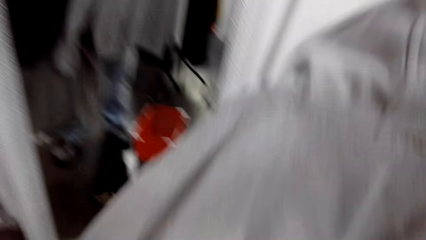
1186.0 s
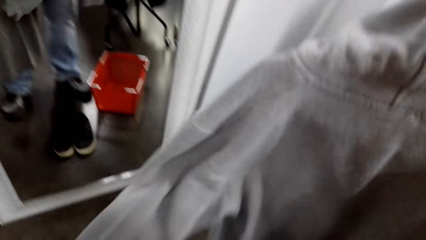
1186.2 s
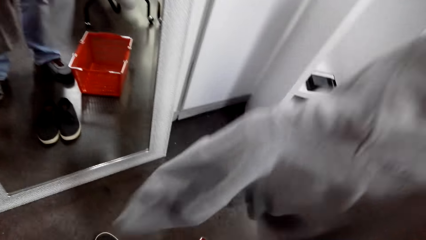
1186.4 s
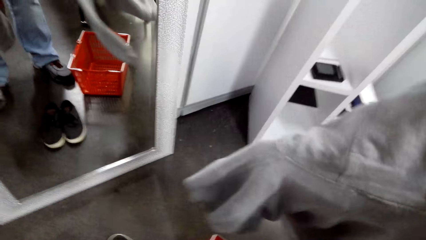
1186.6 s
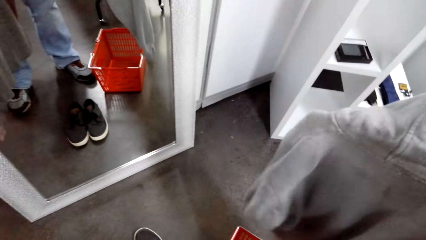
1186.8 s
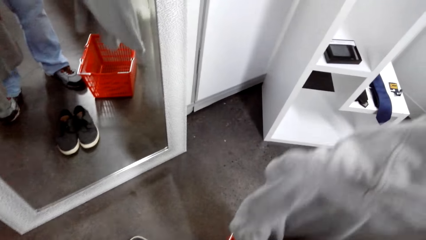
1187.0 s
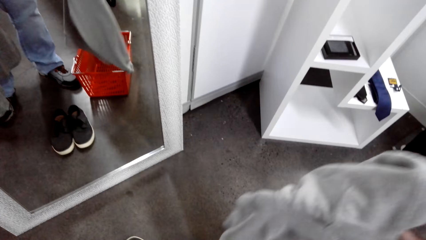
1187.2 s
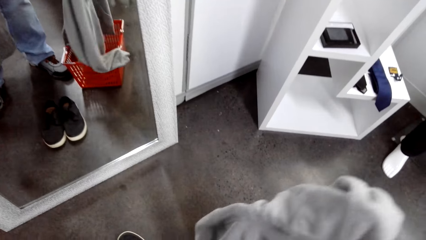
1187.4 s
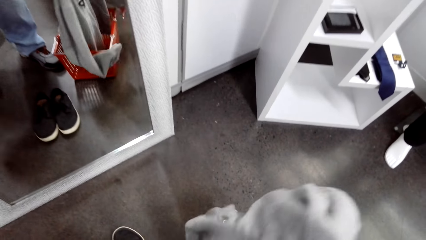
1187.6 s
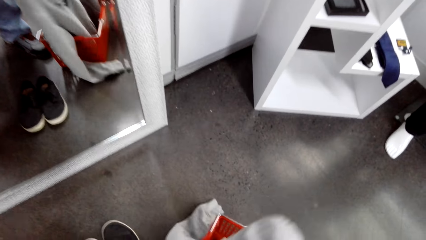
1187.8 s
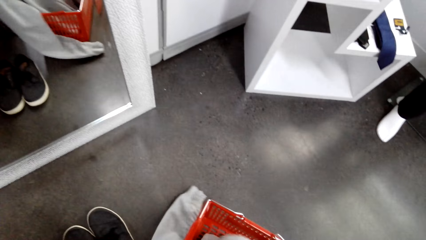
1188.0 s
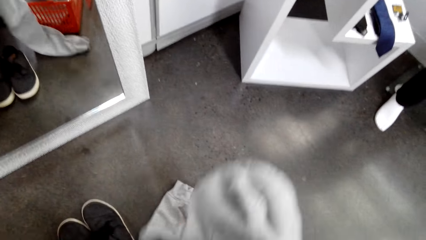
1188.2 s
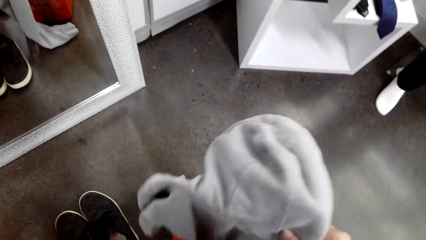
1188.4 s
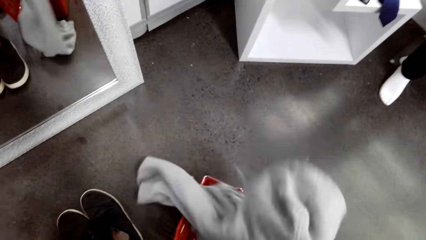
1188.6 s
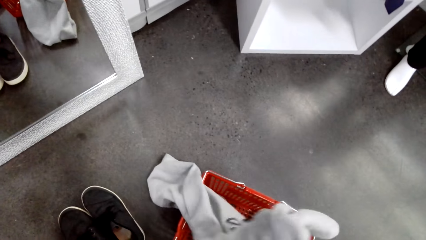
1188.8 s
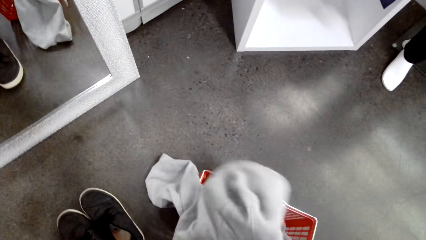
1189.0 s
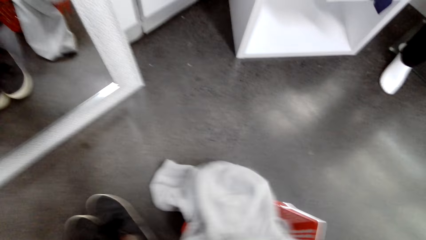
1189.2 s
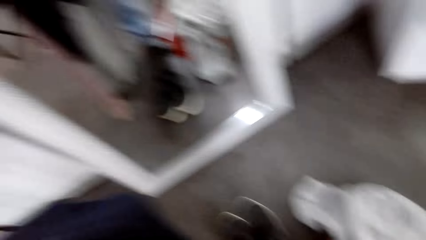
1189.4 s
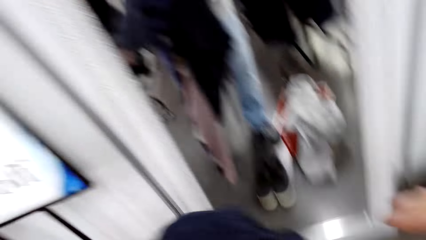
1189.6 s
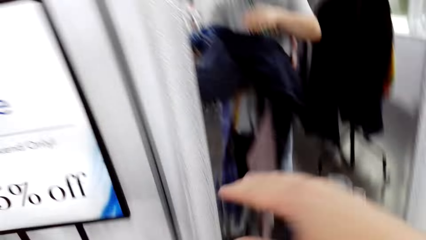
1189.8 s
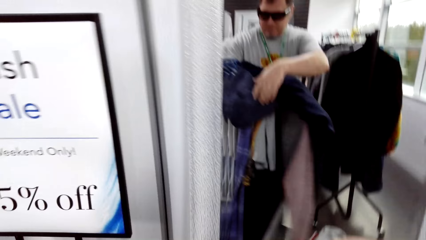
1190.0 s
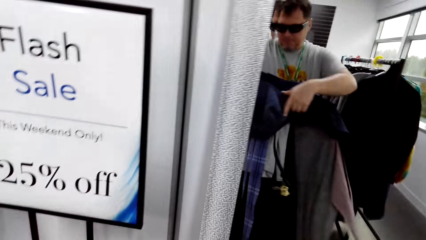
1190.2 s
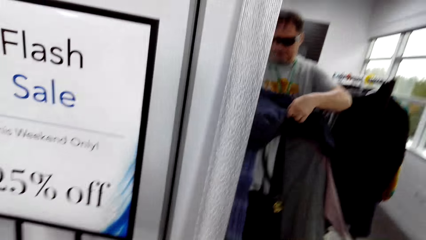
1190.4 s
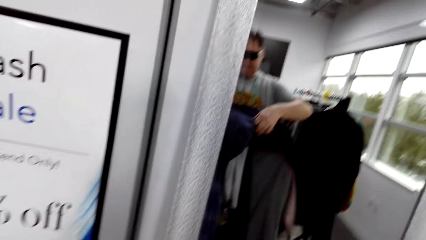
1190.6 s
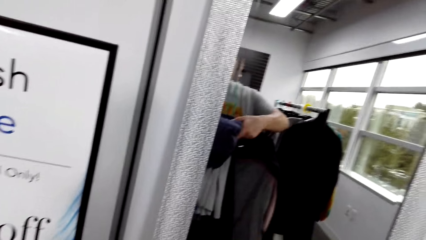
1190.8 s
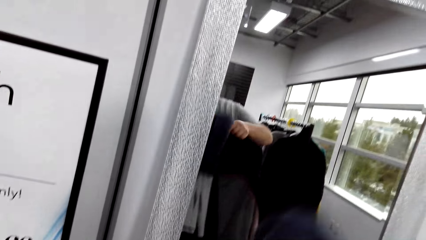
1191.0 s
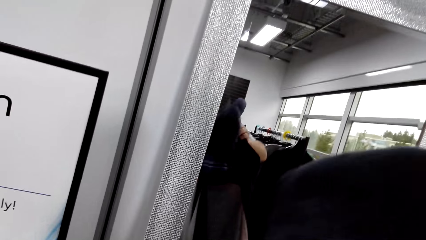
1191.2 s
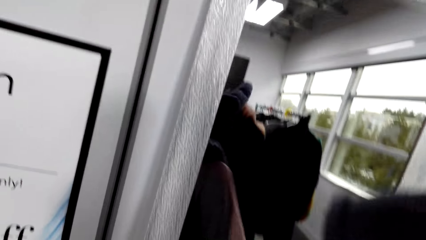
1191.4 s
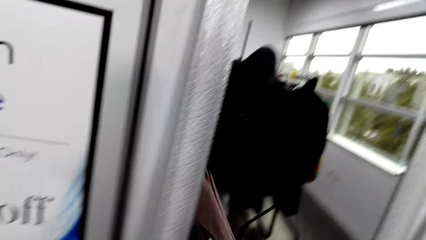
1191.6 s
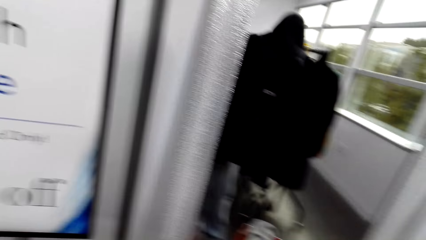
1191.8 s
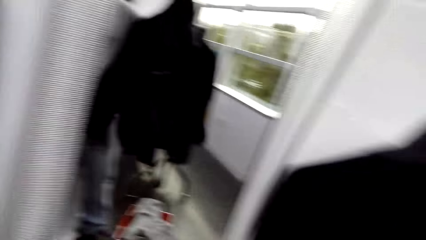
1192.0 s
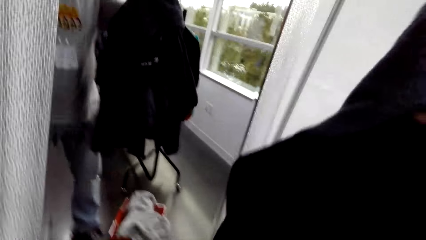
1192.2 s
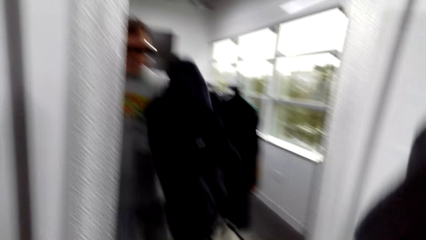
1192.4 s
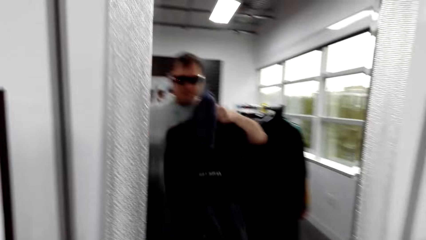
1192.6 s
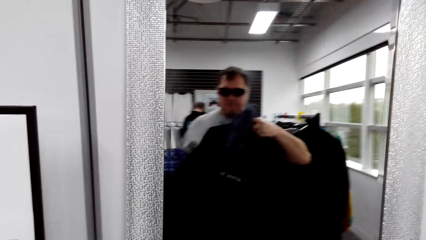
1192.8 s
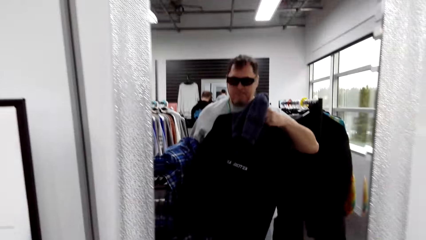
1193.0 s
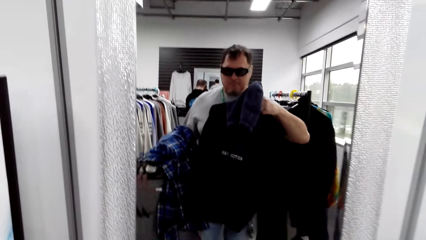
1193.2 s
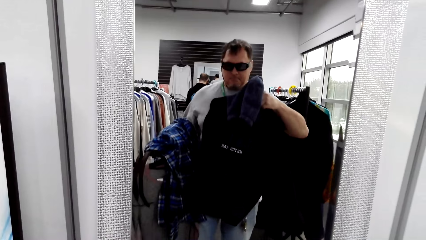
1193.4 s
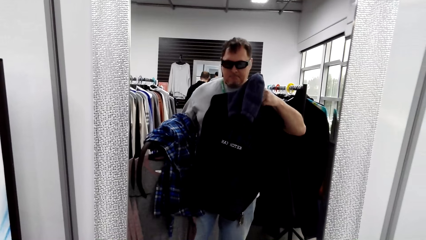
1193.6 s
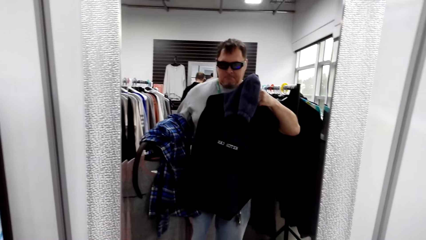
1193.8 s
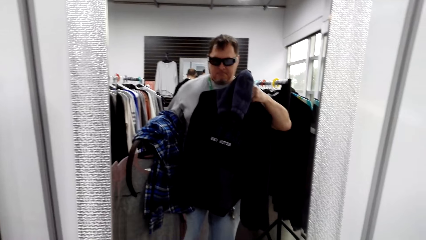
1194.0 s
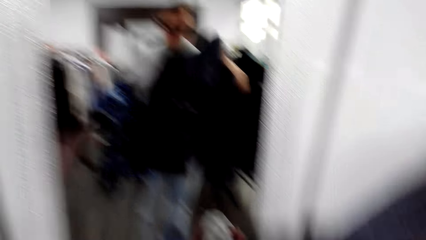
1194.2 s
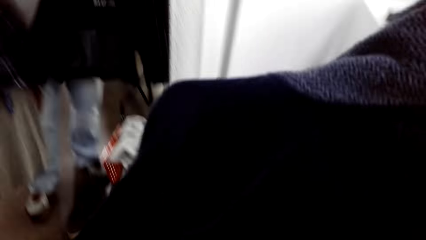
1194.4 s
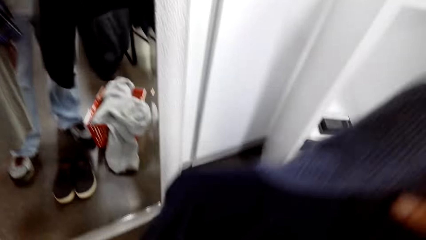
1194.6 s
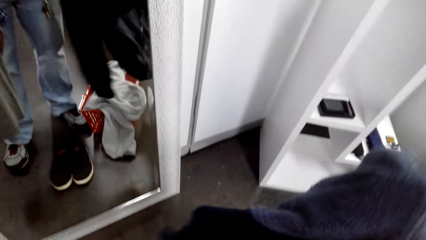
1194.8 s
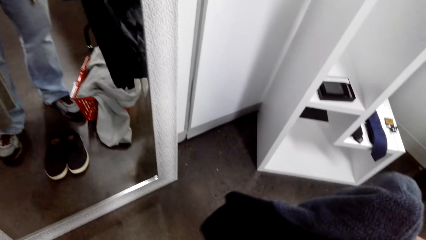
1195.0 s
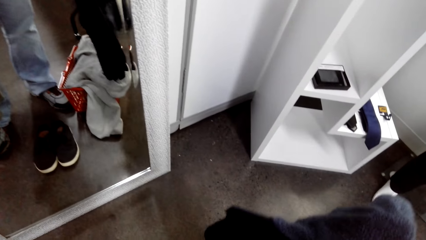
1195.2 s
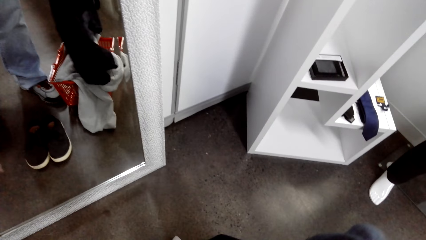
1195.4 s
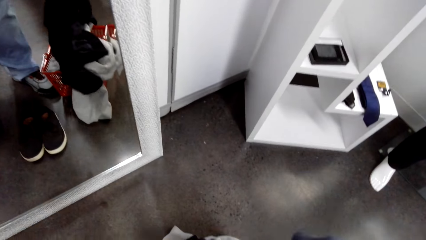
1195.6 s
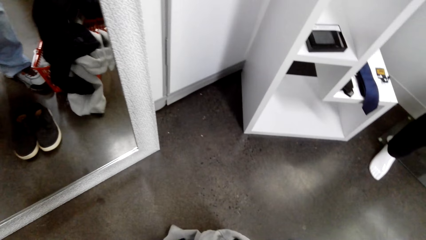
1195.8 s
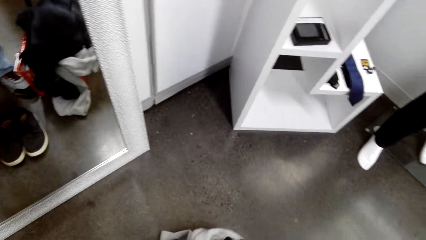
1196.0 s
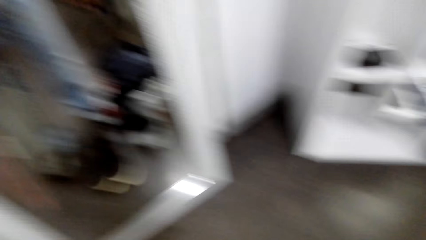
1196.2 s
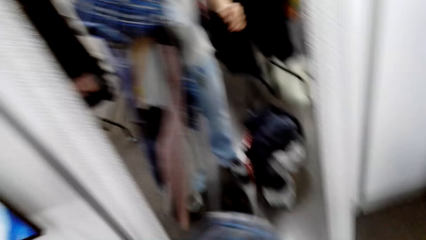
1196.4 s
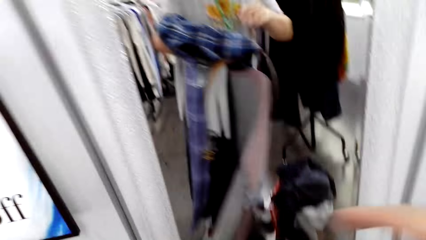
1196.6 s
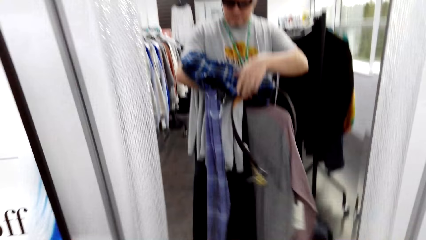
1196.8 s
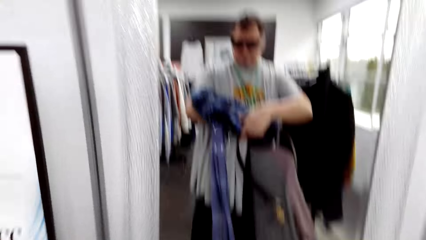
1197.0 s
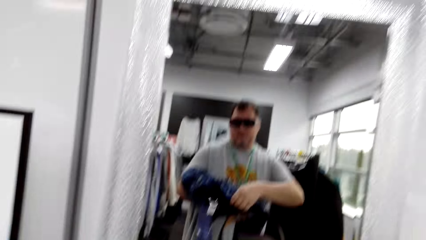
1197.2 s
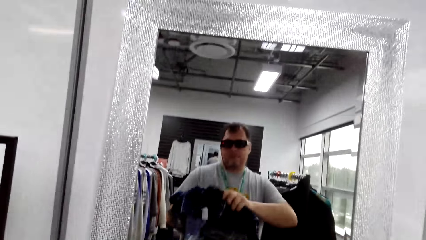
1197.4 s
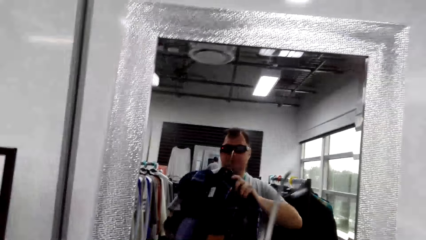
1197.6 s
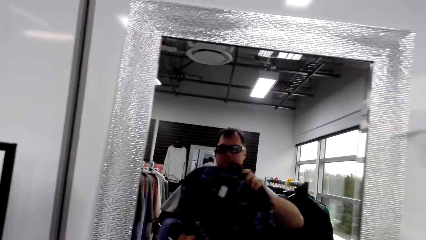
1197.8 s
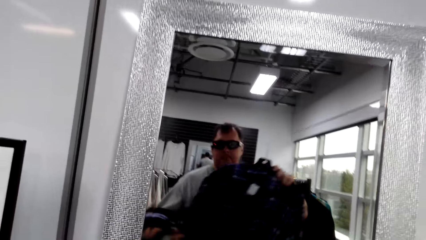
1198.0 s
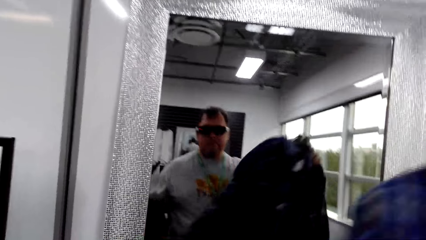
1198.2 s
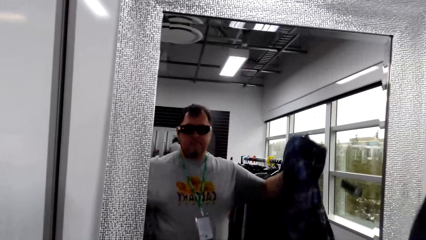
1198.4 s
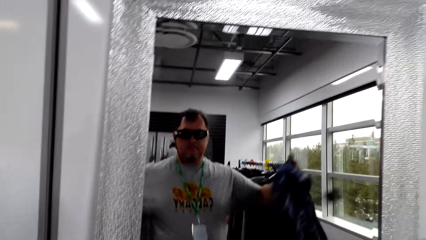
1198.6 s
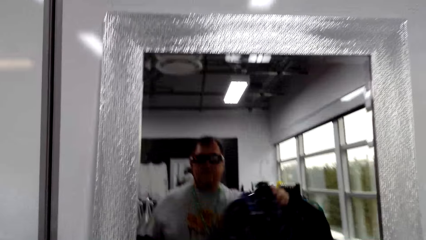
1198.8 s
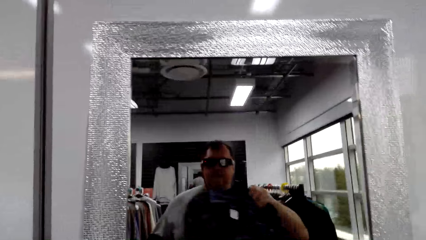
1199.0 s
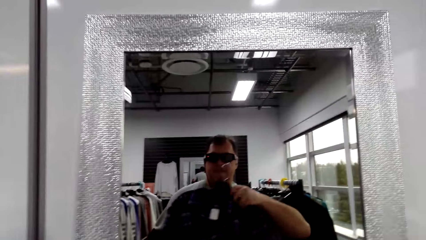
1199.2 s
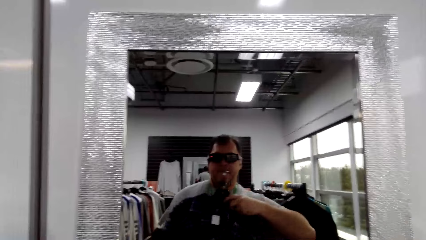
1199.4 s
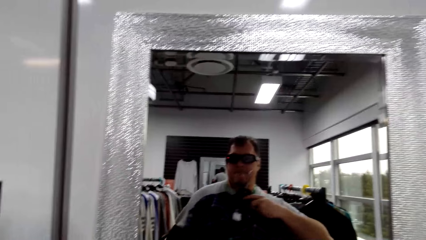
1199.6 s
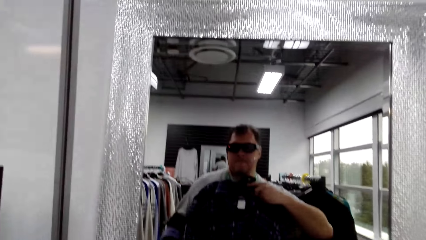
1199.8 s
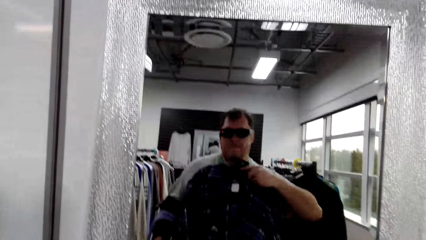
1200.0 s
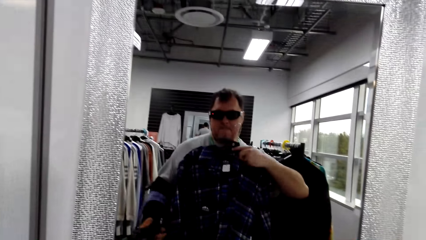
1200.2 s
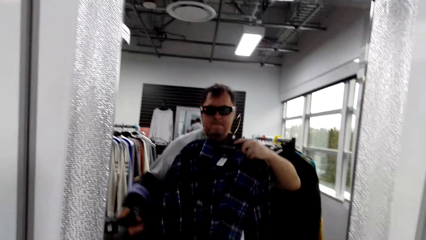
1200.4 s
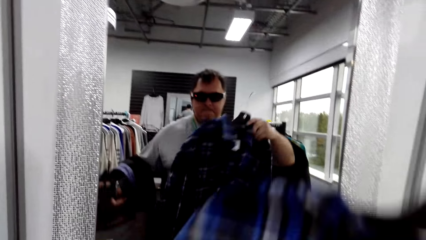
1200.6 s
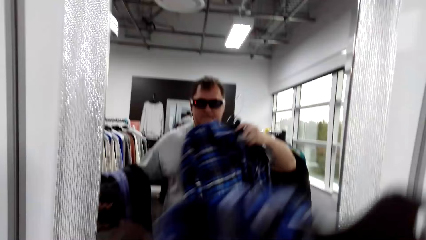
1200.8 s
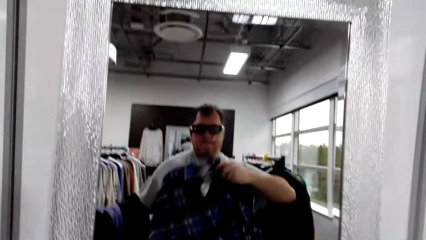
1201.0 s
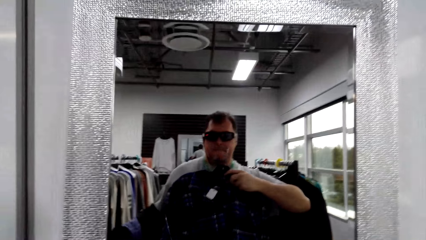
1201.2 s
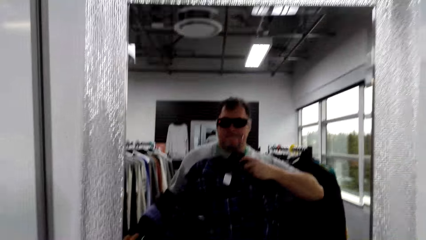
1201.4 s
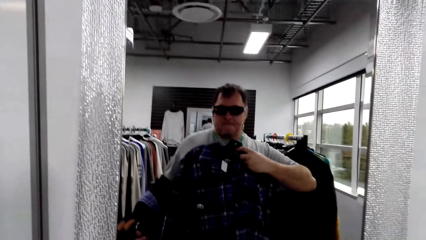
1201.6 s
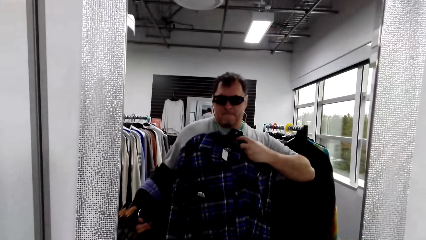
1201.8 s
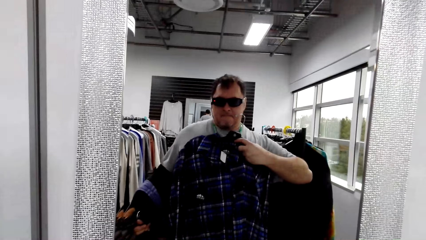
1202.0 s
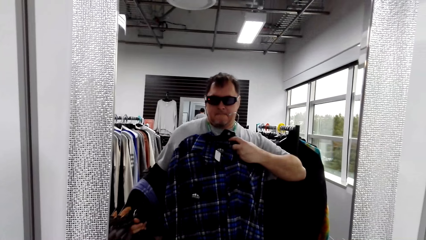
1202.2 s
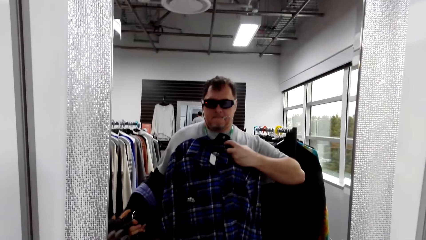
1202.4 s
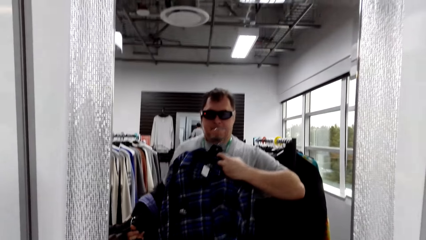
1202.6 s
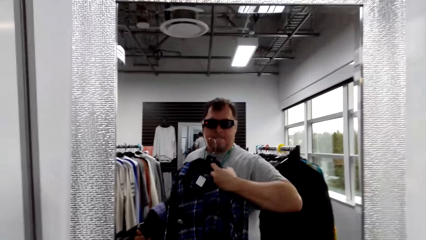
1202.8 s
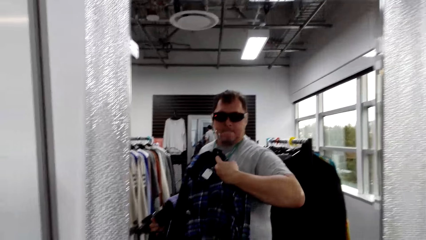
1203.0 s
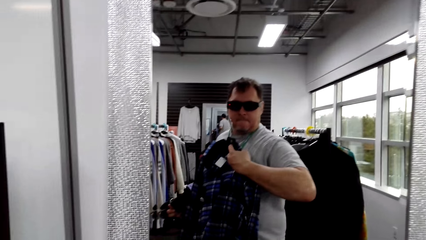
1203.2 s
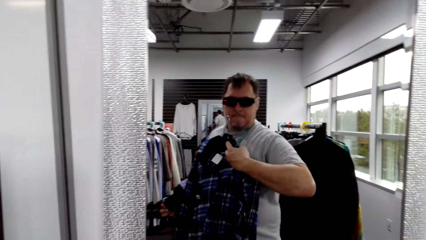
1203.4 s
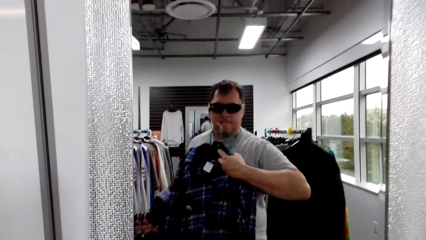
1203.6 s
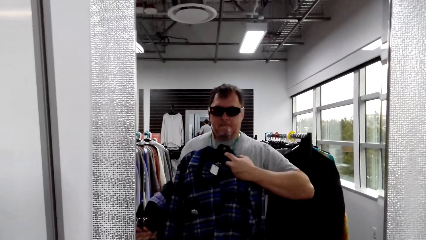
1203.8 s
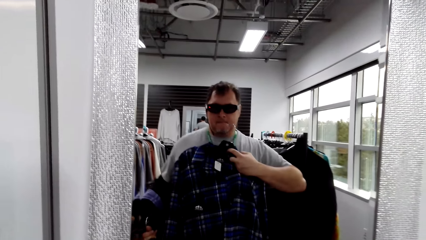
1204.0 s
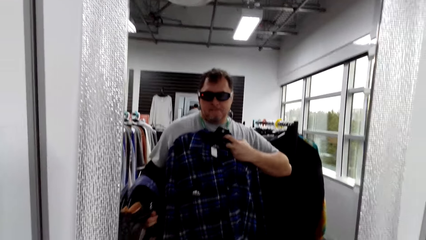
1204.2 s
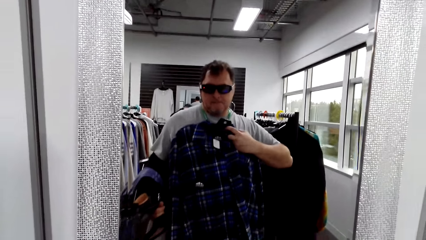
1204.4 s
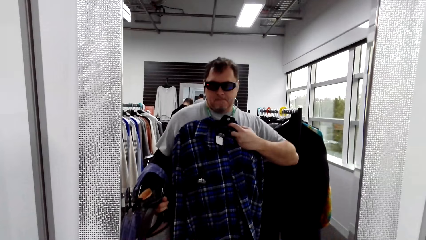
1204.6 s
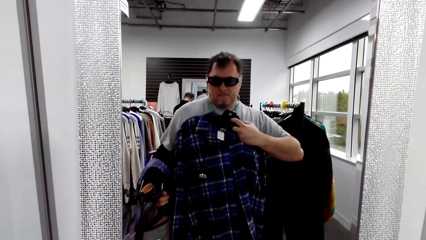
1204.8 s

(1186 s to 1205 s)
The camera wearer drops the hoodie in the tray. They take the hoodie from the hanger. They look at the hoodie on the mirror. They drop the hoodie in the tray. They take the shirt from the hand. They look at the shirt on the mirror.
